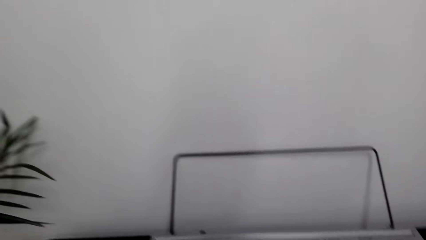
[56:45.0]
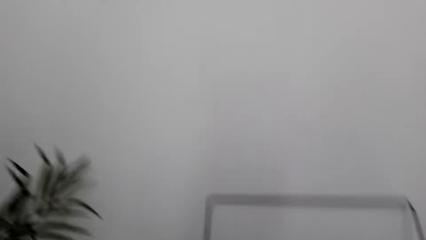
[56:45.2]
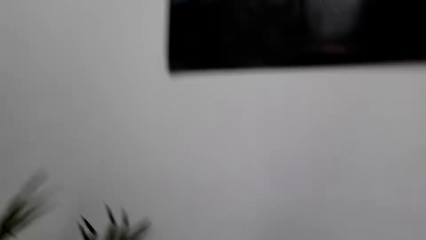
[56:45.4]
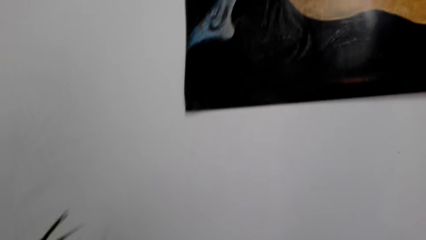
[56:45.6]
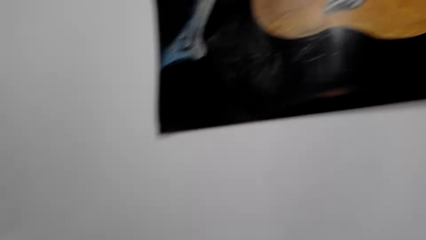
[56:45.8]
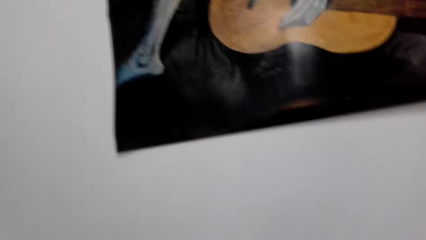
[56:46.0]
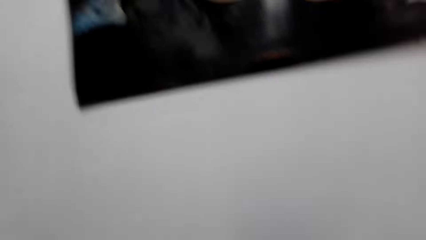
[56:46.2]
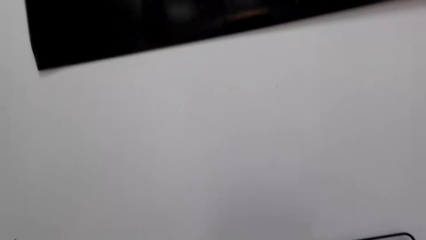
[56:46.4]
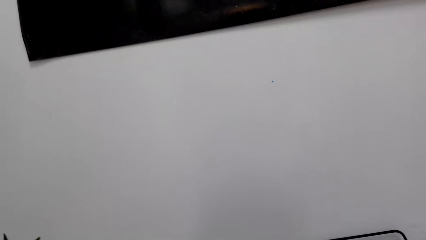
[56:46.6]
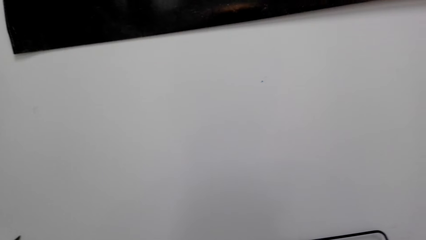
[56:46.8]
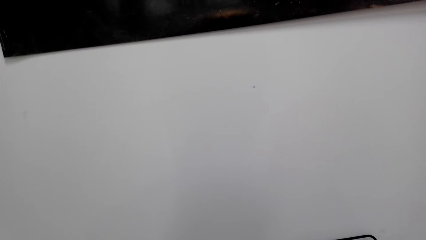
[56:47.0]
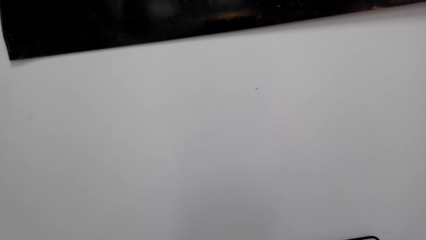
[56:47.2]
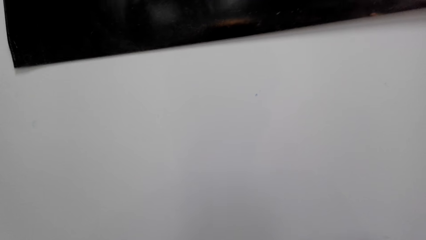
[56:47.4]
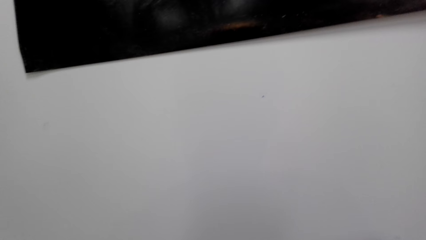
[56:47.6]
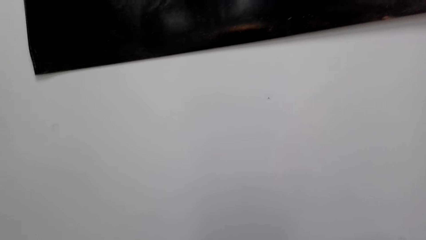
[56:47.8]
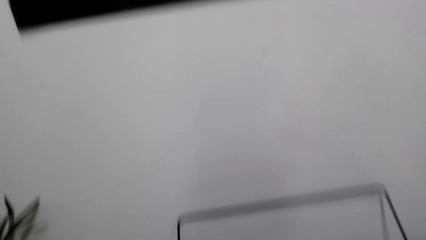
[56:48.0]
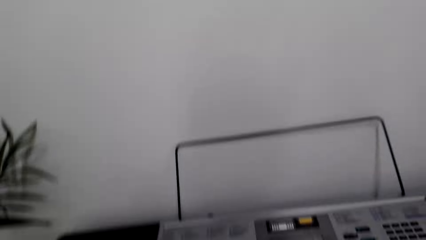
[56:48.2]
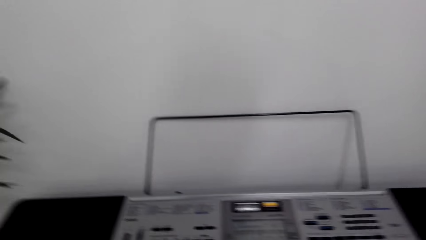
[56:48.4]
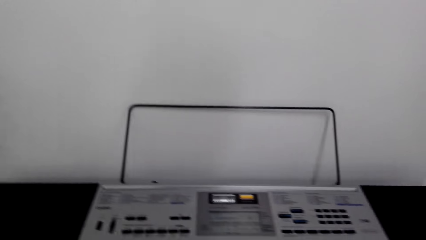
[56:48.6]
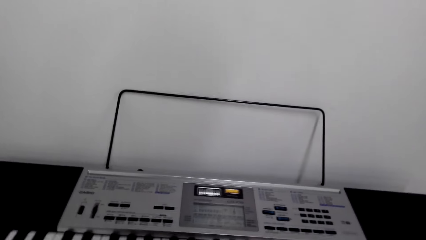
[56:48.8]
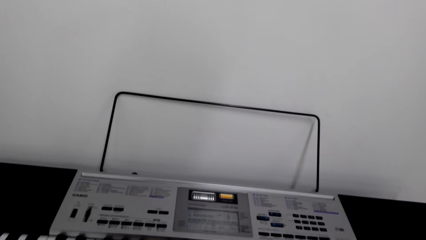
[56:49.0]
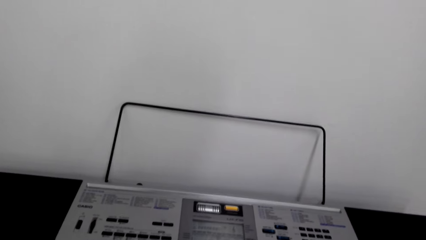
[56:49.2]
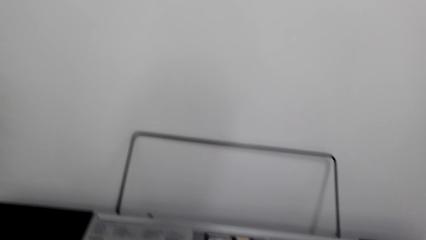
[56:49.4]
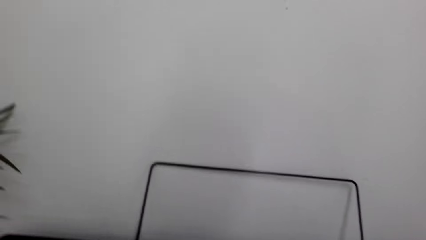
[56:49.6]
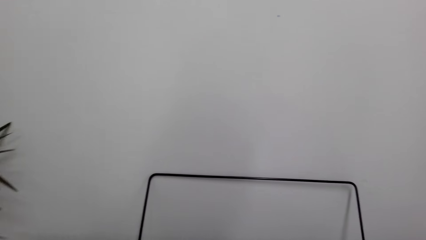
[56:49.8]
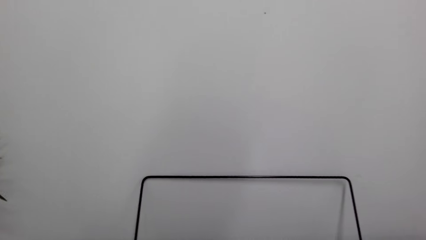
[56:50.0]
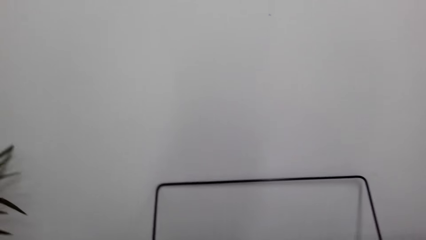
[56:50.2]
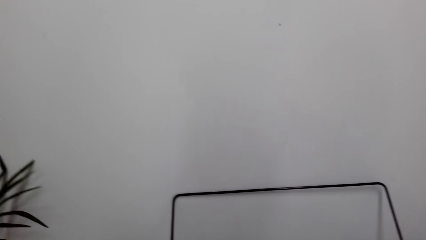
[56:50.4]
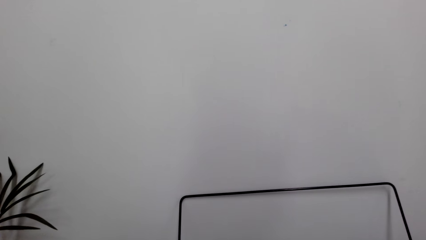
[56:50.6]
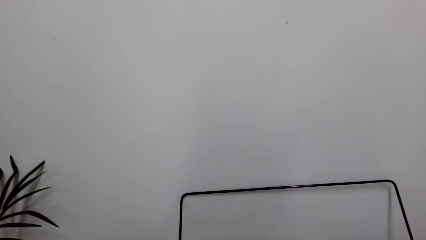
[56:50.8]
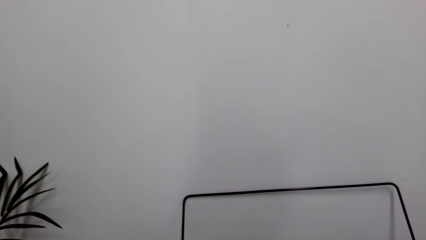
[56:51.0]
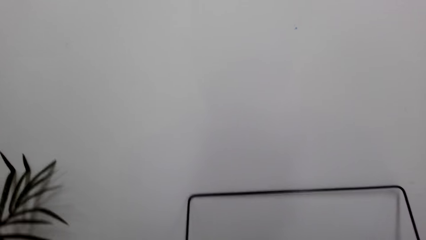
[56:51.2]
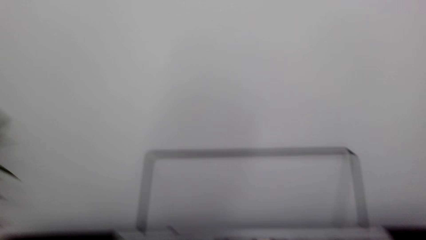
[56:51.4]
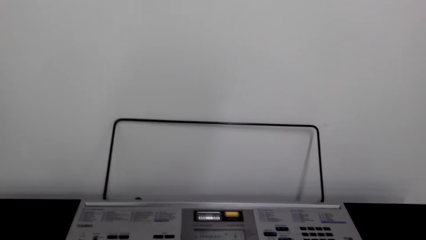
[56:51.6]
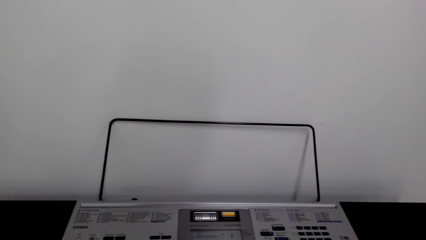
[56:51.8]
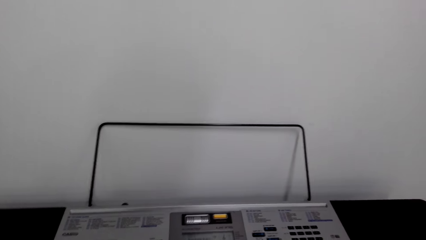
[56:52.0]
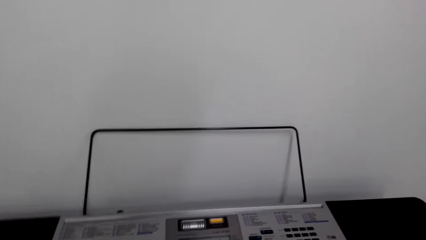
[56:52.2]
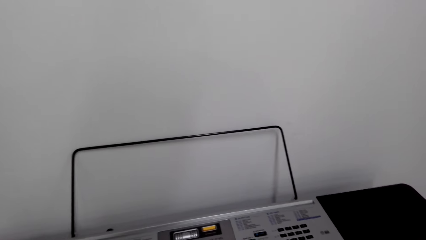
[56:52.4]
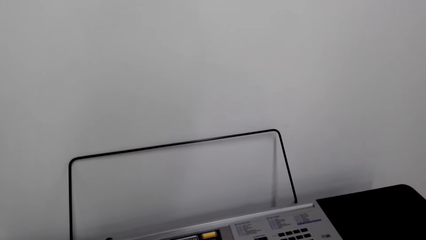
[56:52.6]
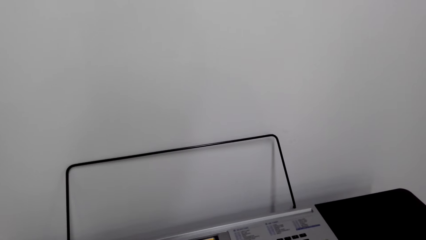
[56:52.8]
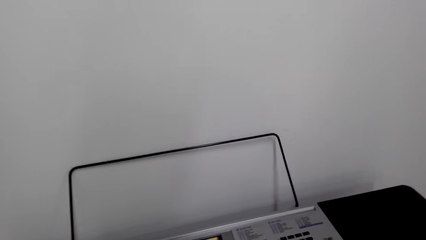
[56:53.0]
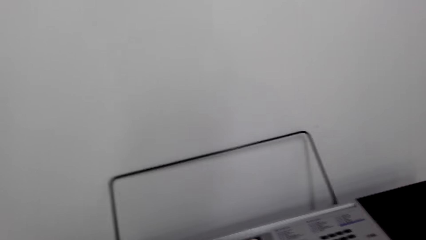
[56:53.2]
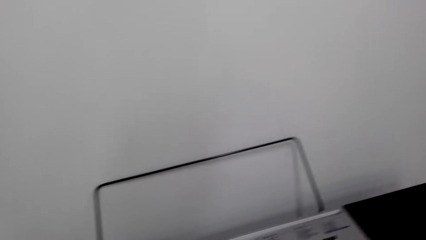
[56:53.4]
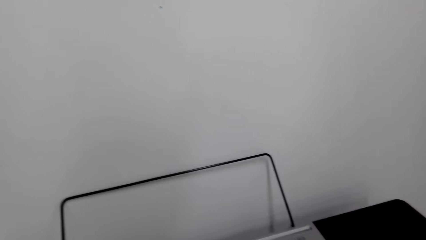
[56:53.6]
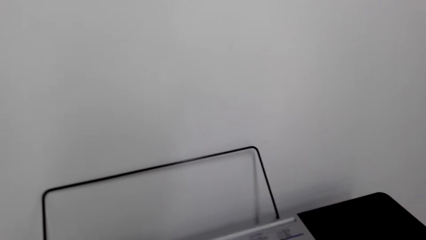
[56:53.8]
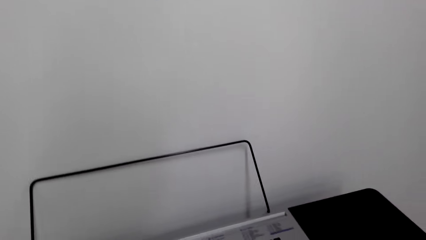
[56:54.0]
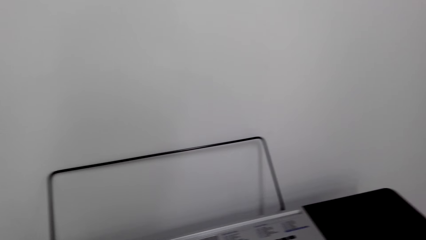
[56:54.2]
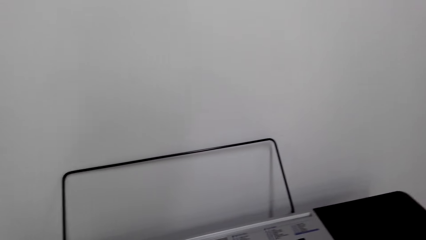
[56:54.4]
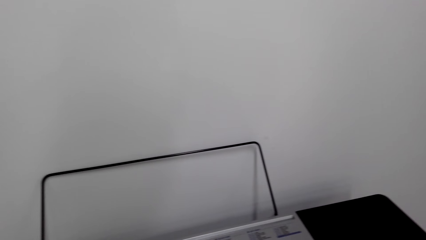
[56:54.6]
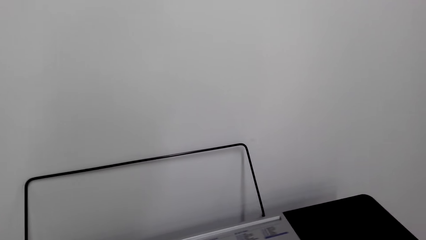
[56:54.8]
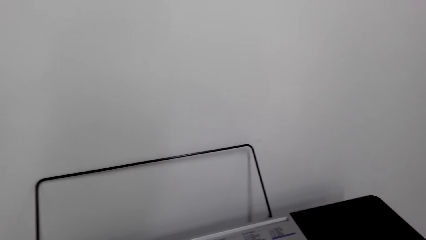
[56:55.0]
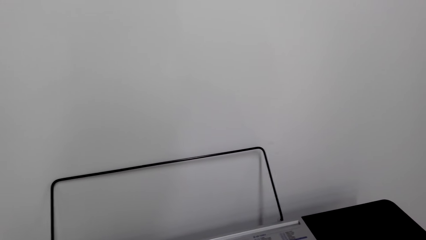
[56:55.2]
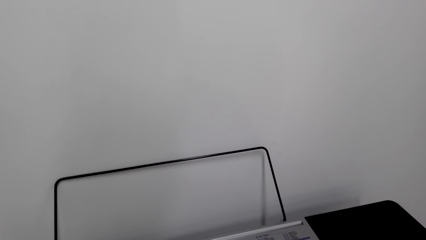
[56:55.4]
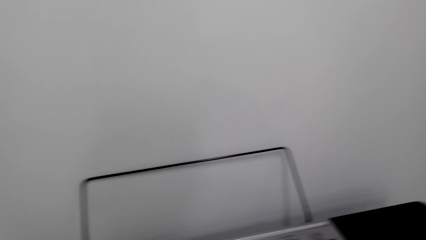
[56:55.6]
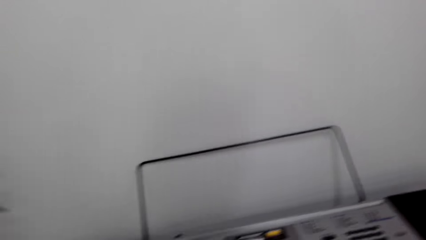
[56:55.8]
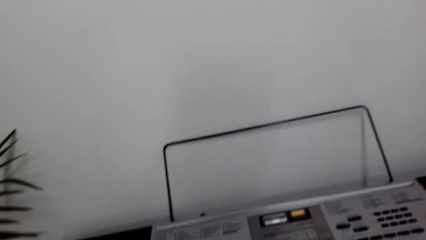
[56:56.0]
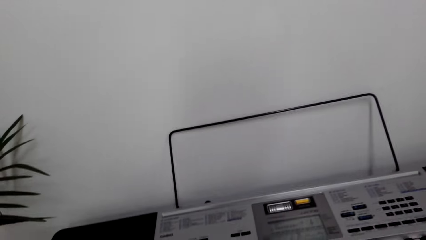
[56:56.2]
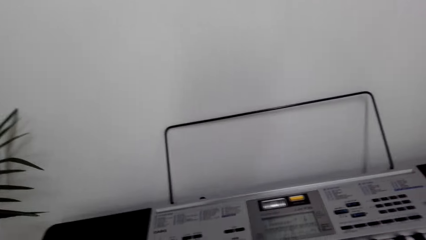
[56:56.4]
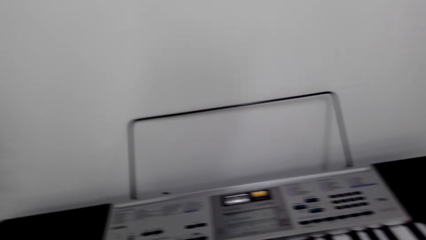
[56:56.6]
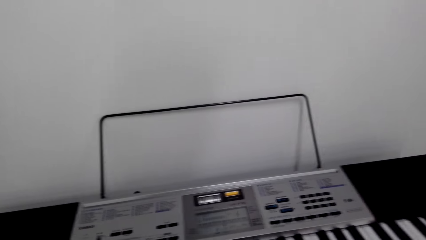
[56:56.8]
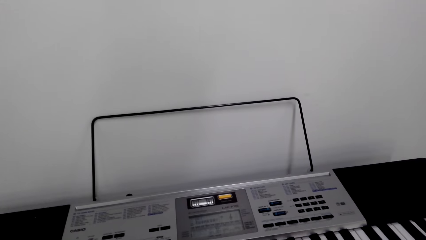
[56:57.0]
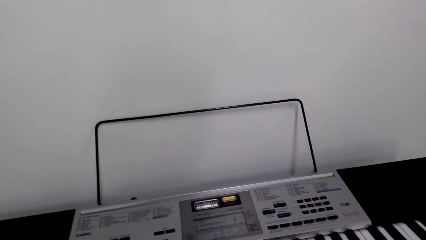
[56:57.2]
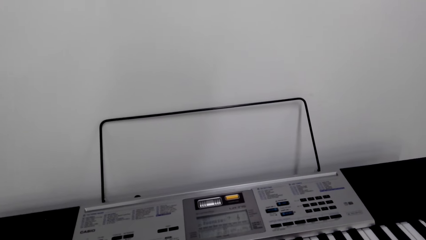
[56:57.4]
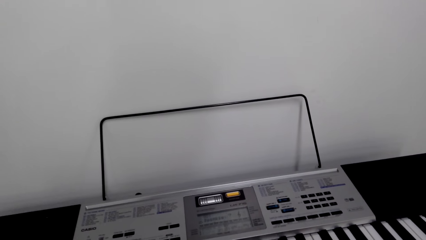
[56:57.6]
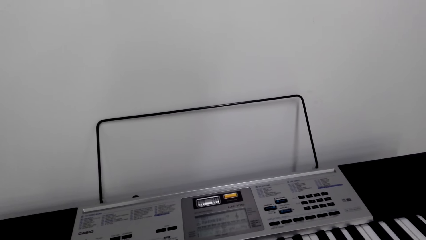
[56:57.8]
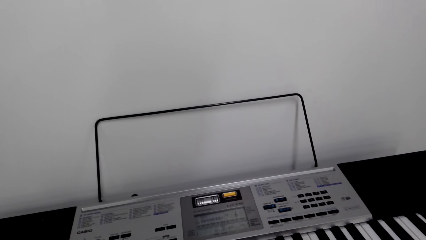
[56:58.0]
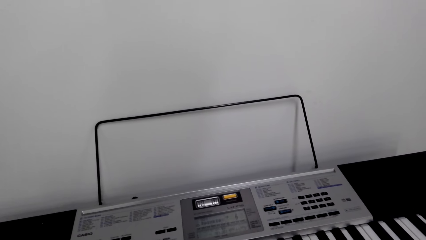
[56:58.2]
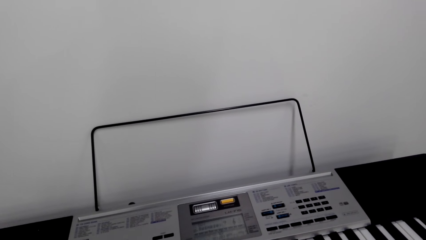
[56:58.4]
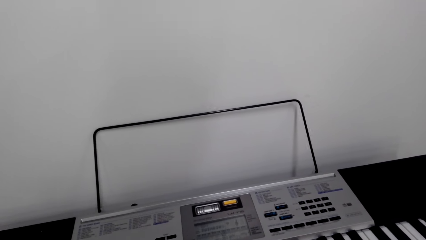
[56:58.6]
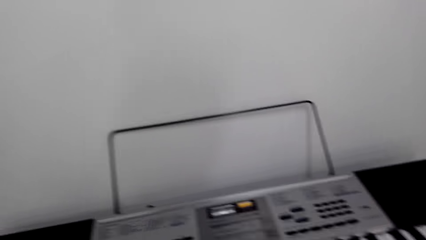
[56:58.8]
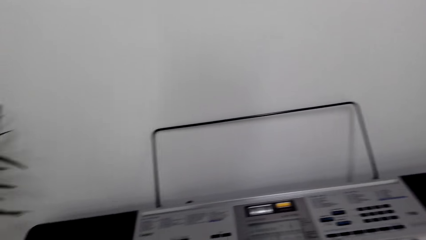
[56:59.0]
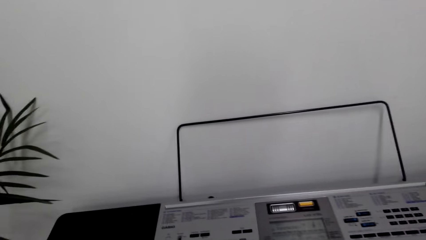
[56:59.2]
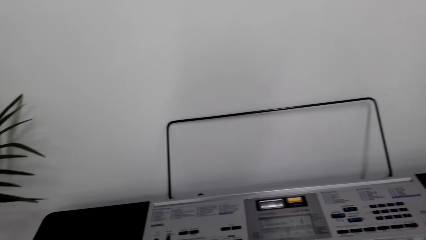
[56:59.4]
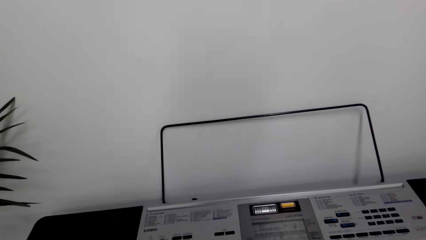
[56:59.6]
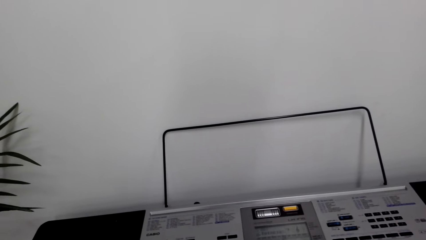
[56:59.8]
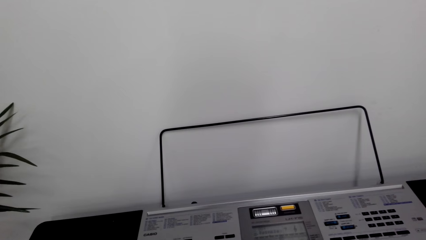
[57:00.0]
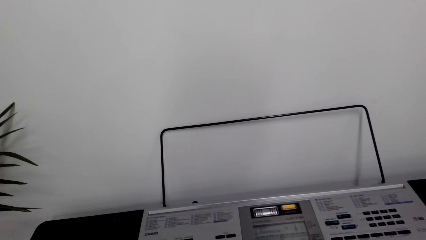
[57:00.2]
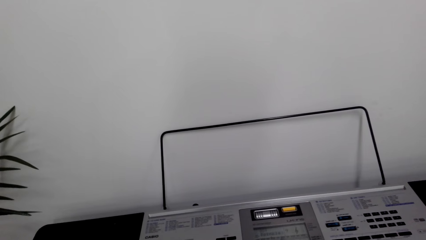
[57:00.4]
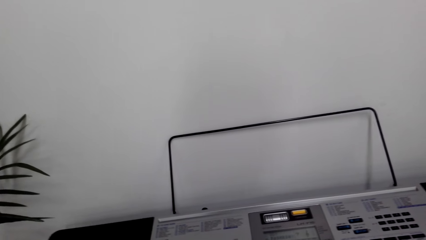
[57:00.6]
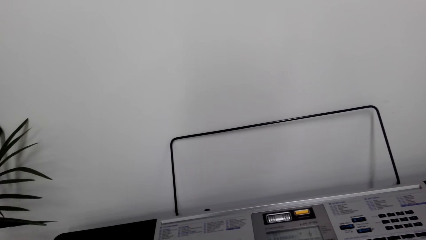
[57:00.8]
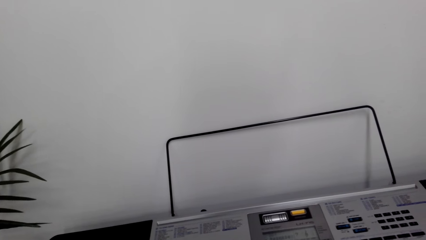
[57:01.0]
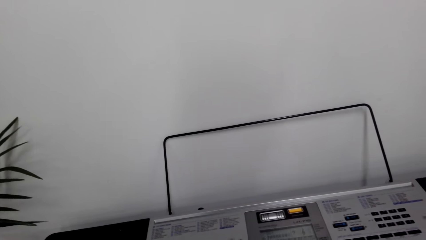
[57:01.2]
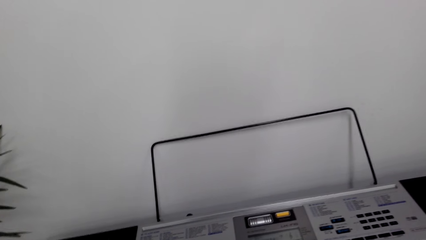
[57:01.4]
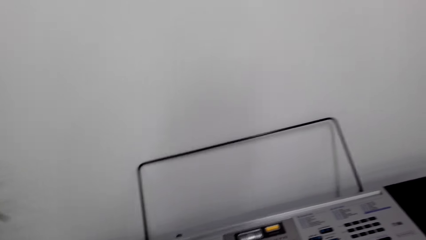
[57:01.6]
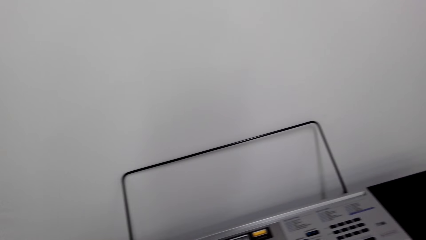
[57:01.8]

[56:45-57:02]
The camera wearer does something. They operate the keyboard.
